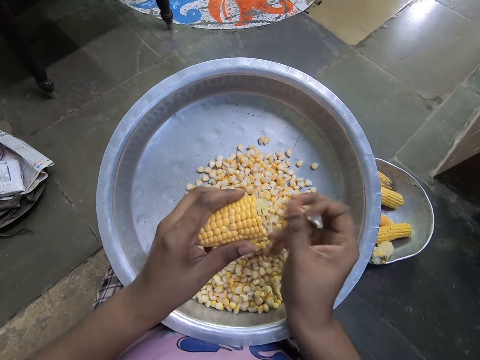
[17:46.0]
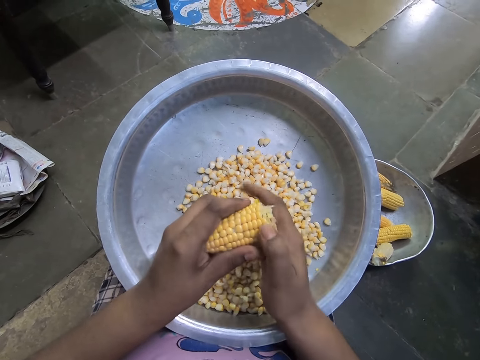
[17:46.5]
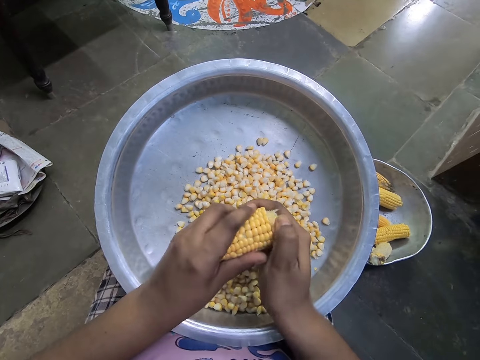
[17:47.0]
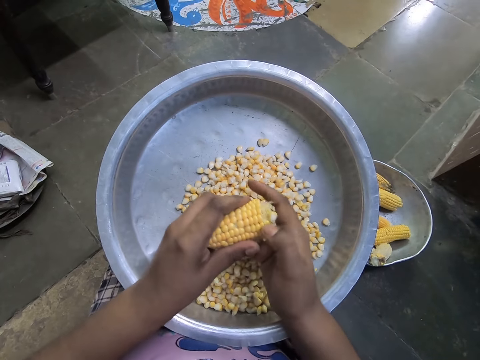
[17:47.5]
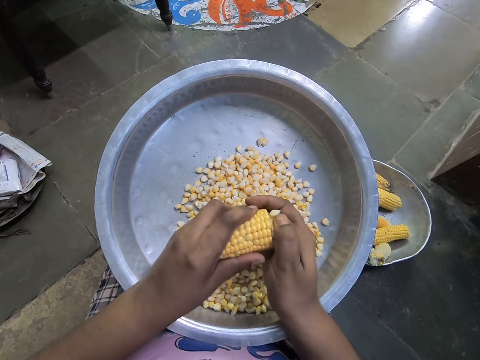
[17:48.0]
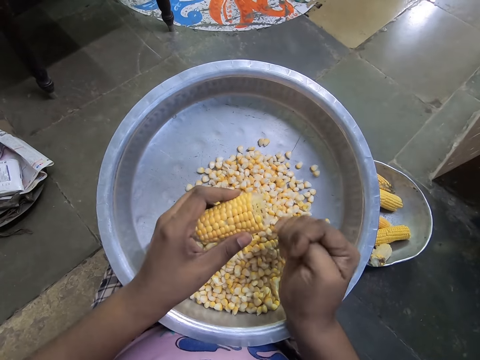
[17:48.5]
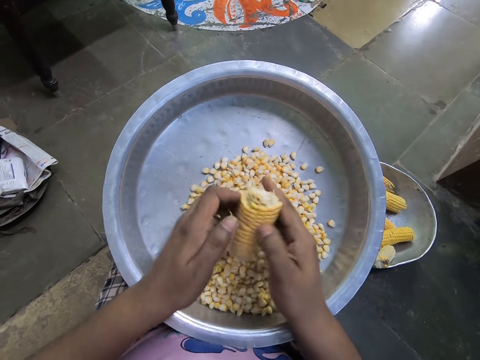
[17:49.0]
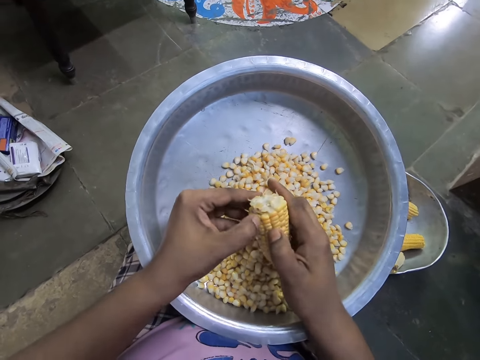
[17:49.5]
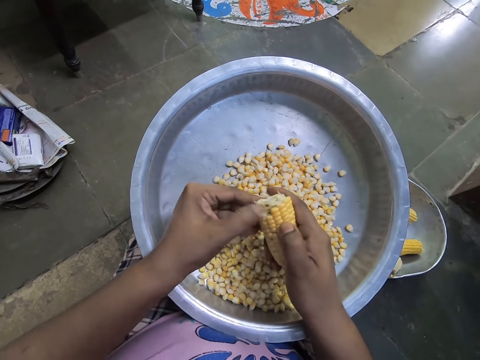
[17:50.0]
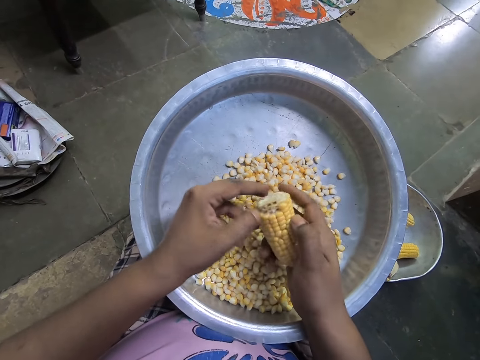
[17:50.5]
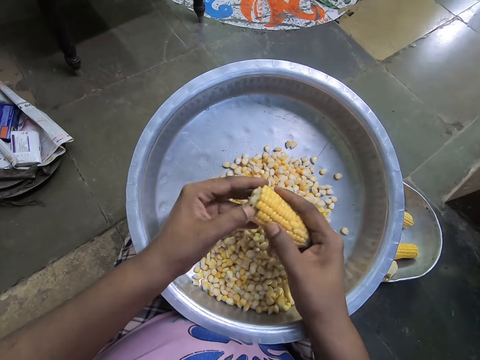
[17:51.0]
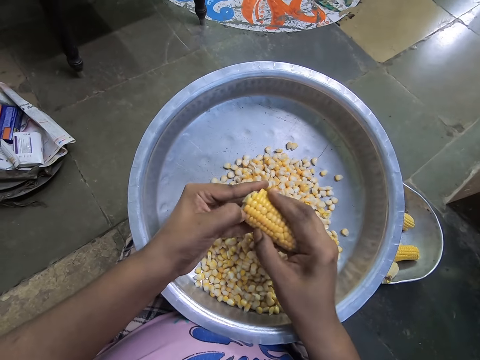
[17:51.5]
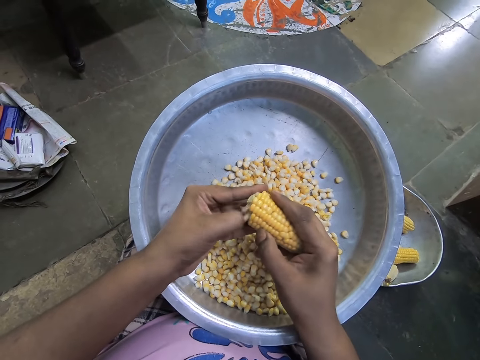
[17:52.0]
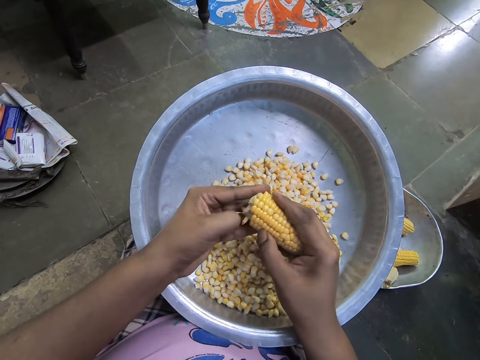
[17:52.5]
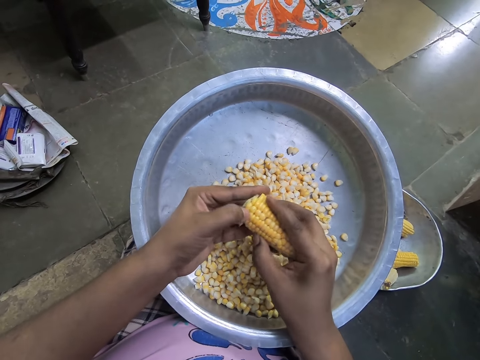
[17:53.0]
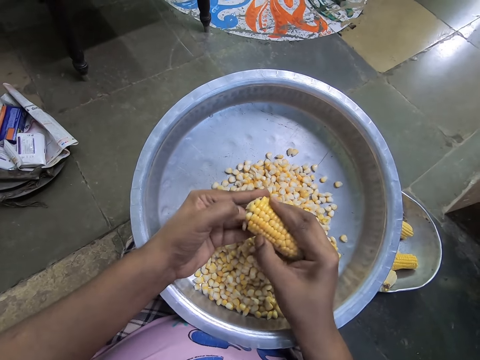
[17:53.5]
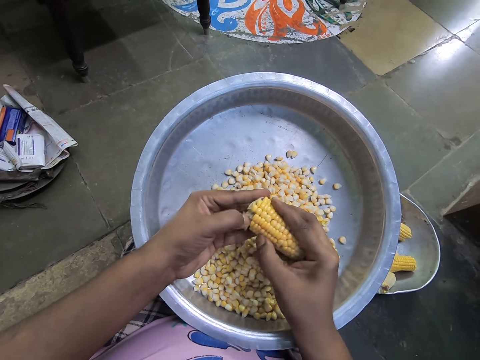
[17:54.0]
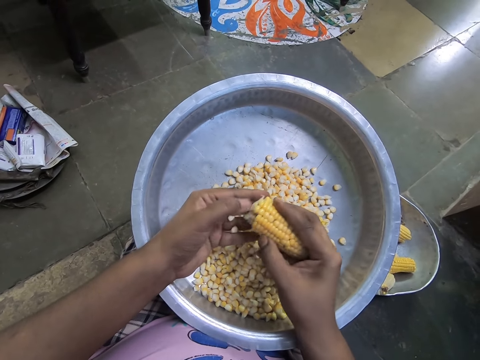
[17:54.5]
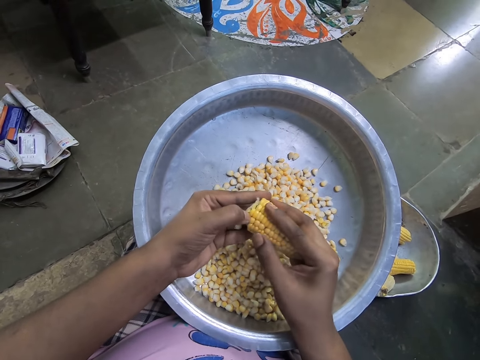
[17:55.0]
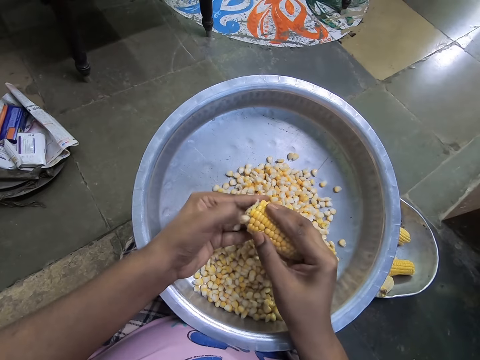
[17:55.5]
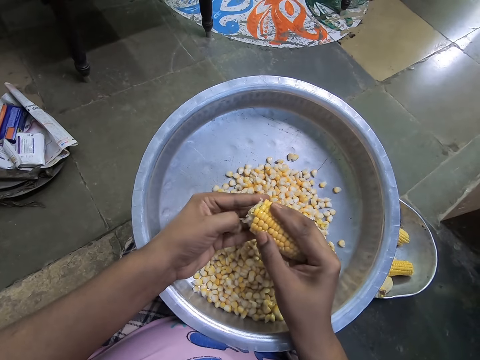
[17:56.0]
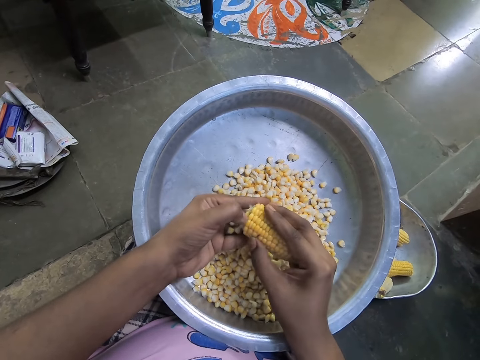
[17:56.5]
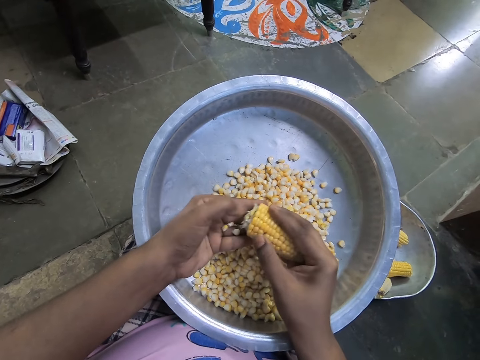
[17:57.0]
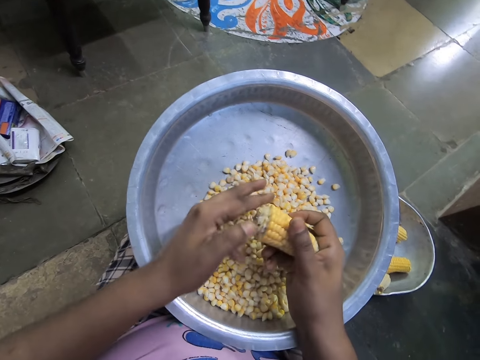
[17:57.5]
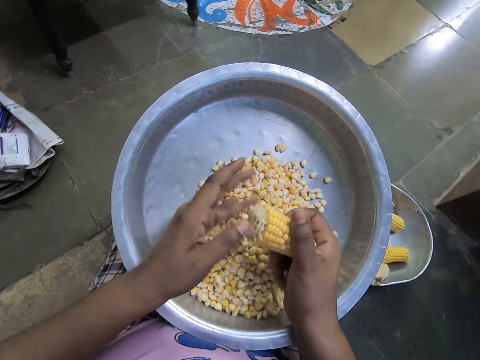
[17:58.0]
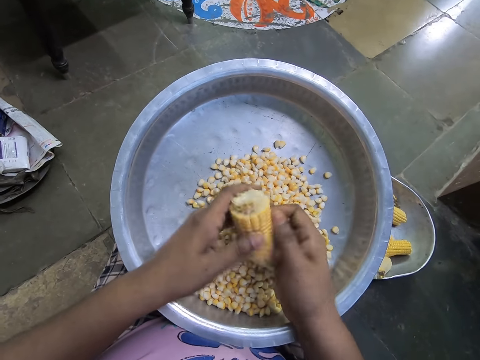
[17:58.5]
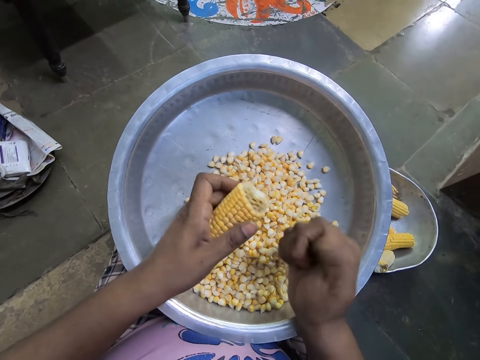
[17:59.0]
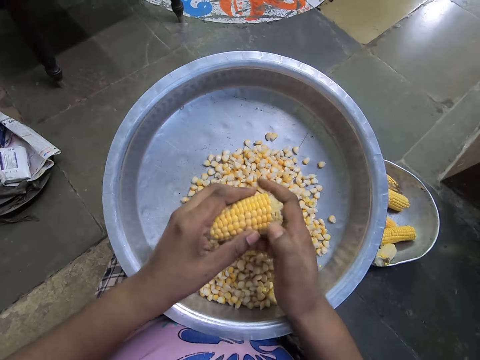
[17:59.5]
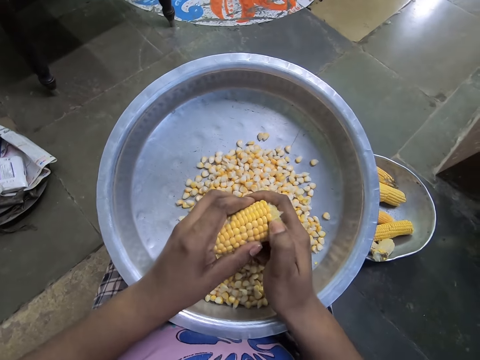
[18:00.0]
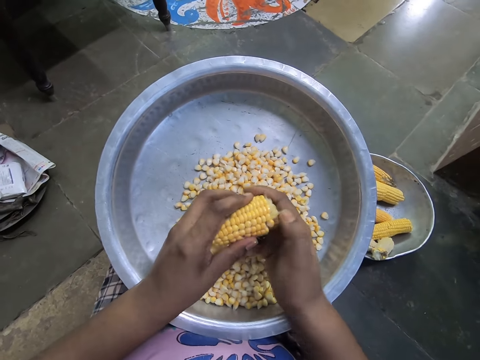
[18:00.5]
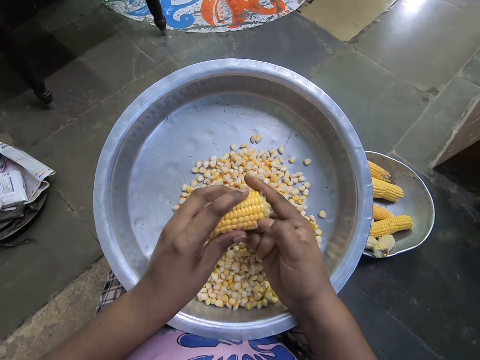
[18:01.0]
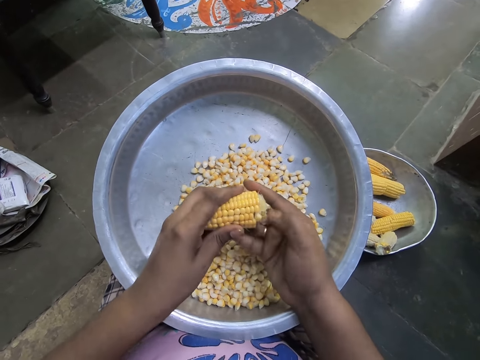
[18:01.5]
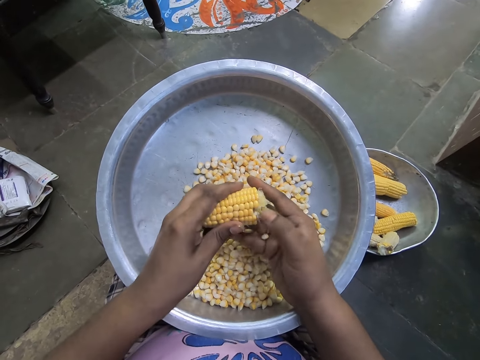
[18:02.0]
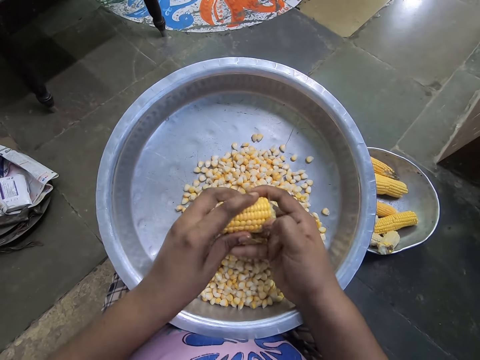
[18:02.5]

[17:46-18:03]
The camera wearer passes the corncob from her left hand to her right hand. She shells corn from the corncob into a stainless tray on her lap with her left hand. She passes the corncob from her right hand to her left hand. She shells corn from the corncob into the stainless tray on her lap with her right hand.

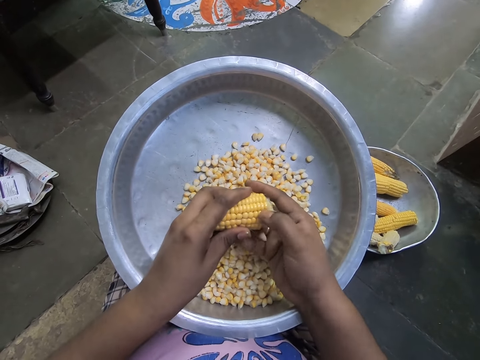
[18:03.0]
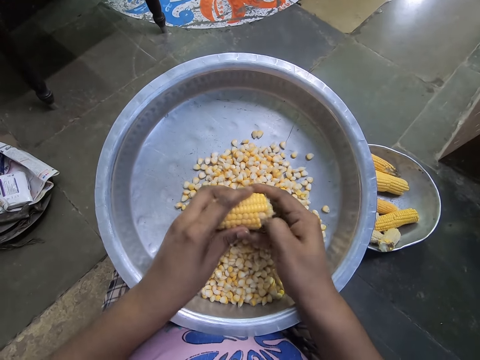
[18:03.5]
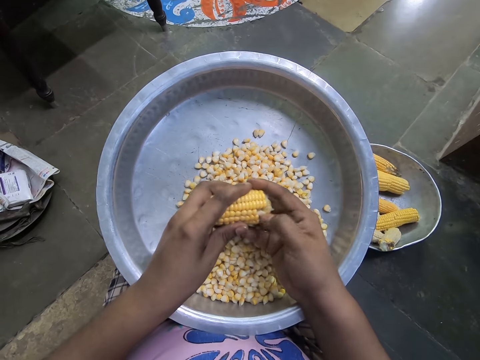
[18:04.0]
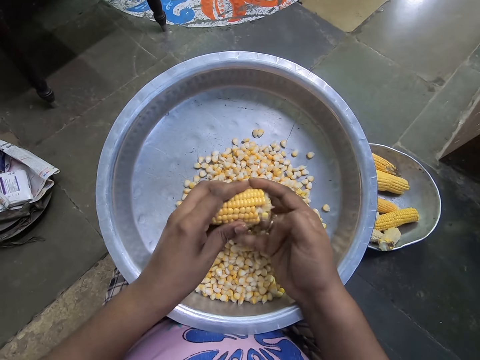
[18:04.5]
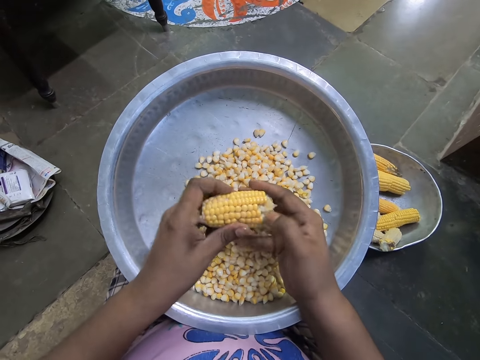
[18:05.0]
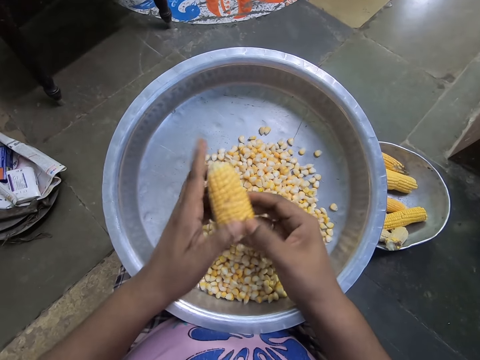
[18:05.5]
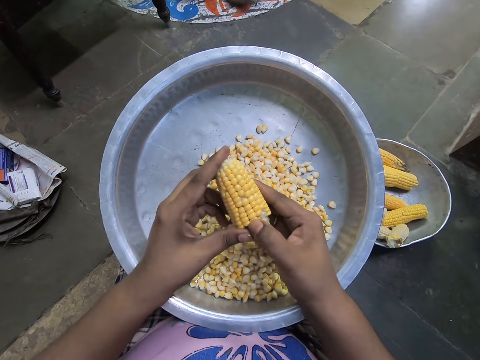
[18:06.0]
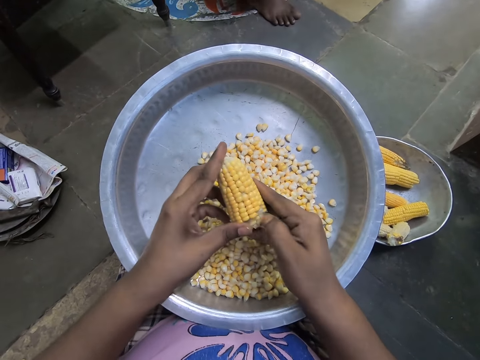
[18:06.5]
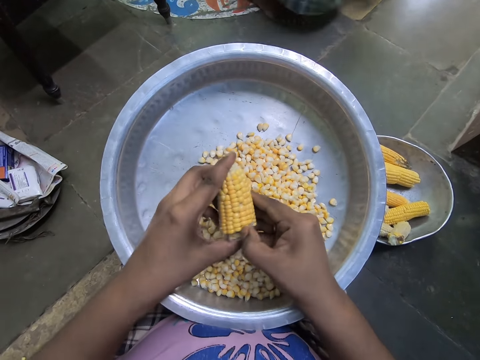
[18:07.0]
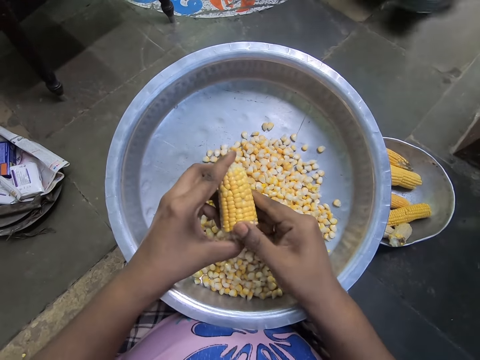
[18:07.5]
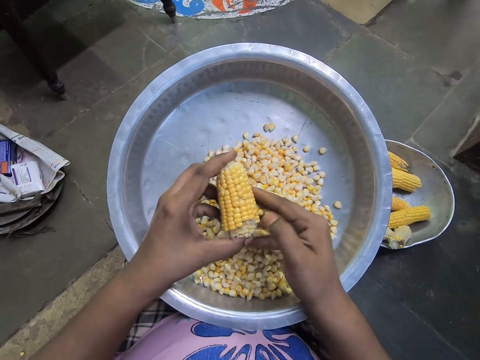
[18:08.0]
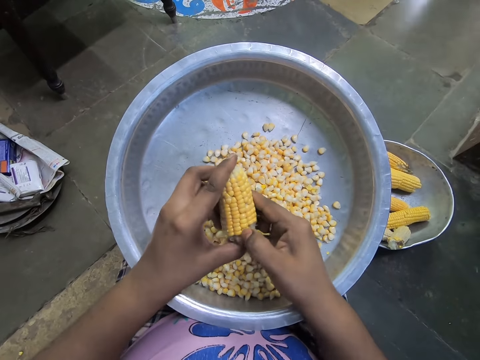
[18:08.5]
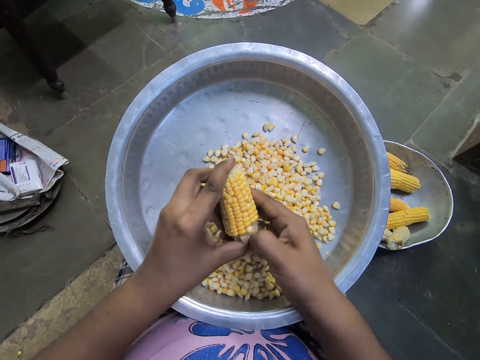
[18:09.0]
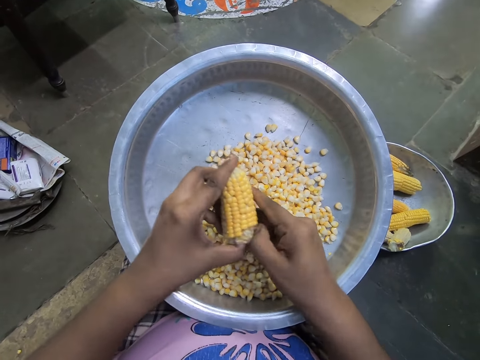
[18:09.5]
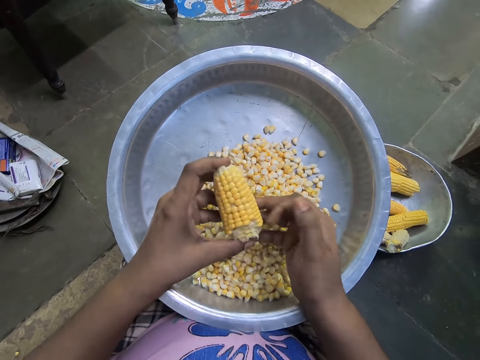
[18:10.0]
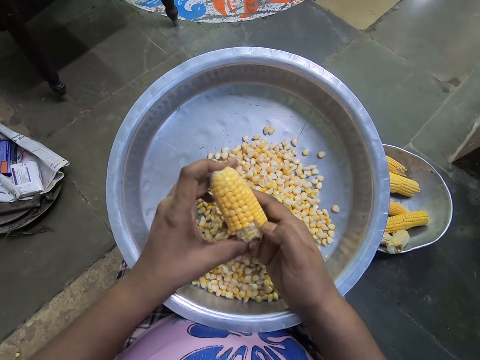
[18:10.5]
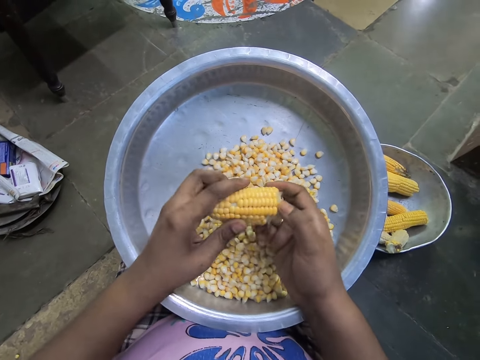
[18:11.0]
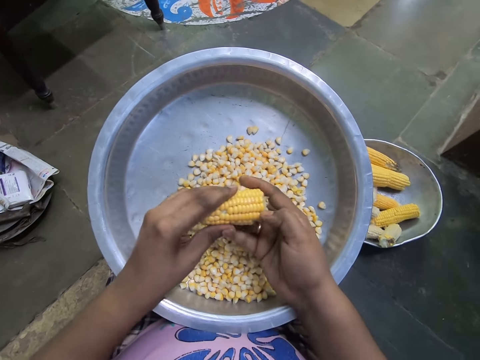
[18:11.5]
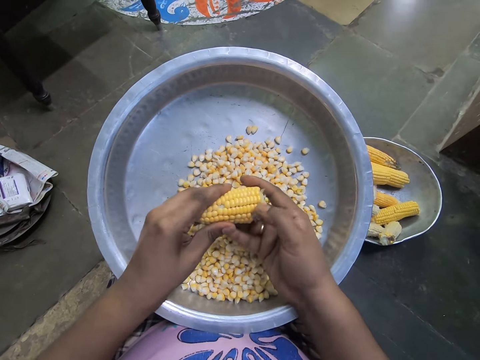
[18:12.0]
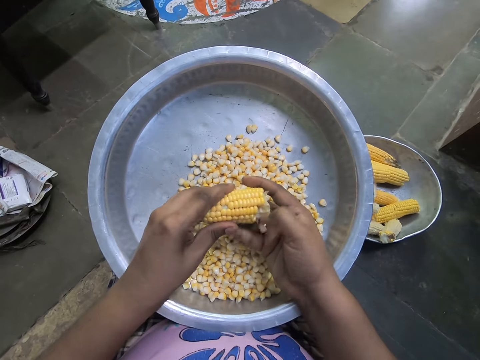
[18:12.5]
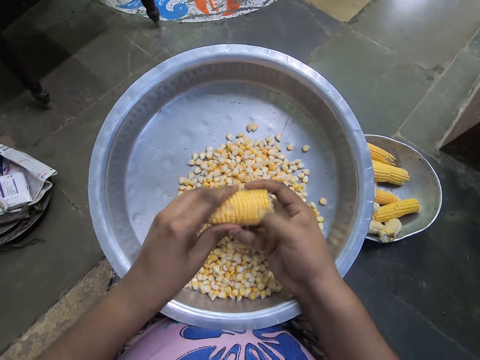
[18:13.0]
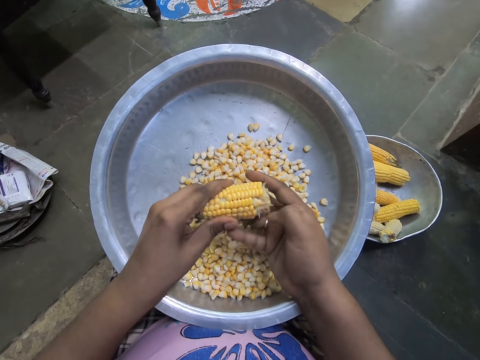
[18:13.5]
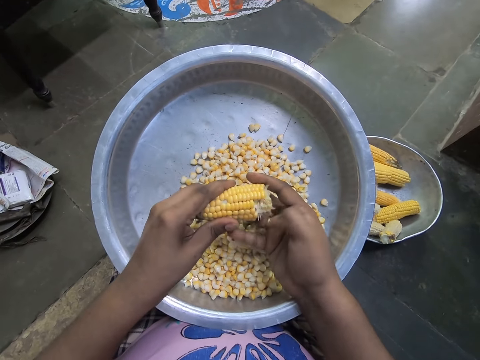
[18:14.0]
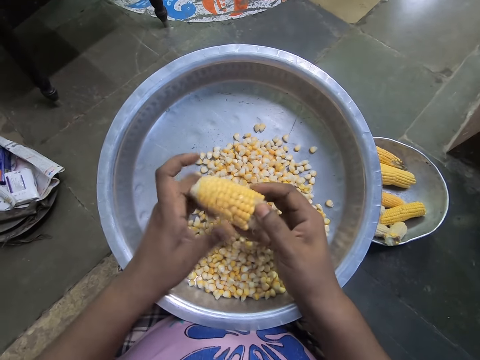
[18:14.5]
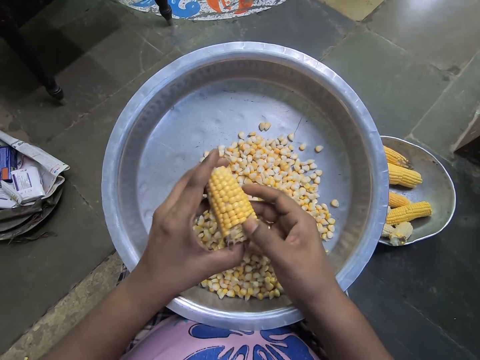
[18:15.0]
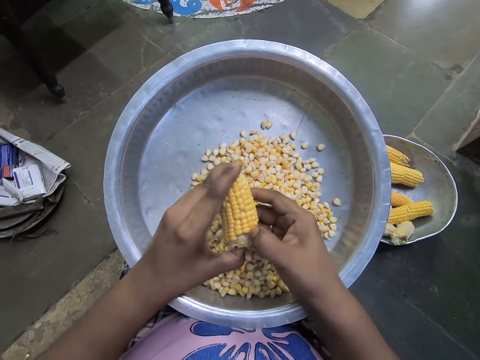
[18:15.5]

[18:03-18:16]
The camera wearer rotates the corncob in her hands. A woman walks in front of the camera wearer. The camera wearer shells corn from the corncob into the stainless tray on her lap with her right hand. She rotates the corncob in her hands. She shells corn from the corncob into the stainless tray on her lap with her right hand. She rotates the corncob in her hands.
